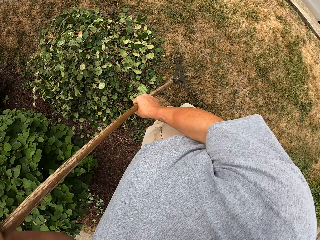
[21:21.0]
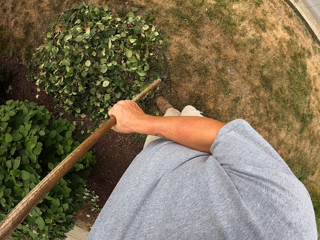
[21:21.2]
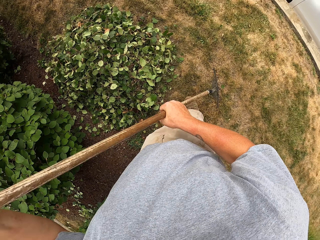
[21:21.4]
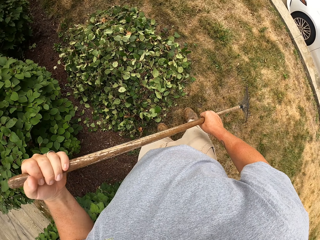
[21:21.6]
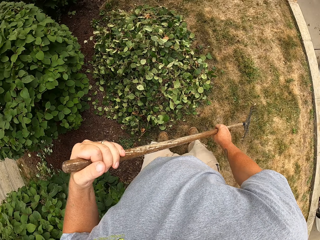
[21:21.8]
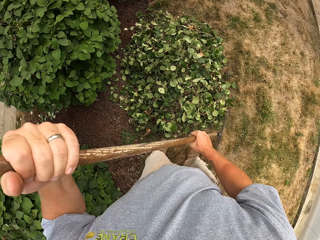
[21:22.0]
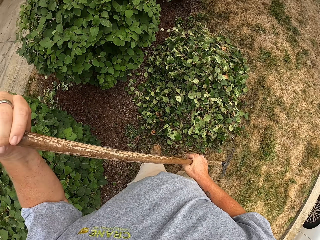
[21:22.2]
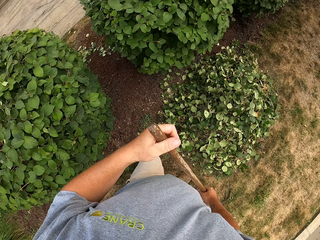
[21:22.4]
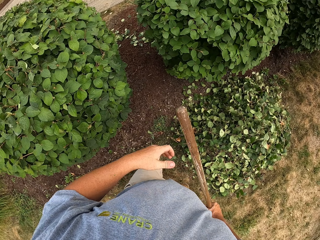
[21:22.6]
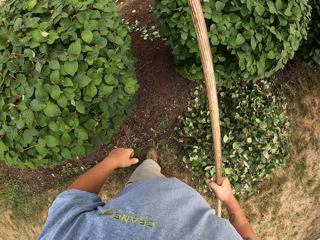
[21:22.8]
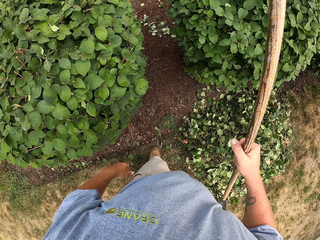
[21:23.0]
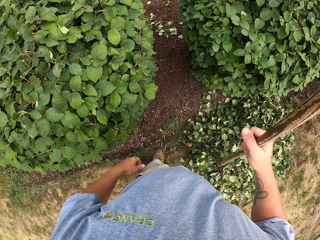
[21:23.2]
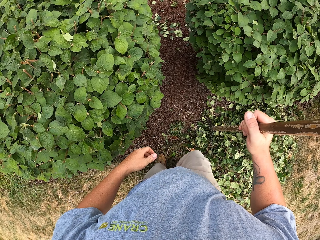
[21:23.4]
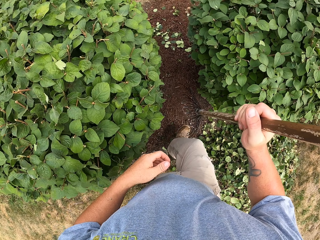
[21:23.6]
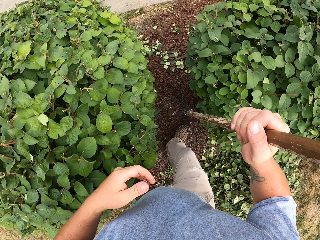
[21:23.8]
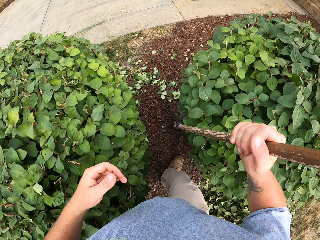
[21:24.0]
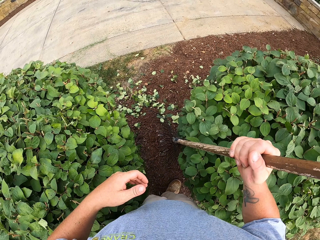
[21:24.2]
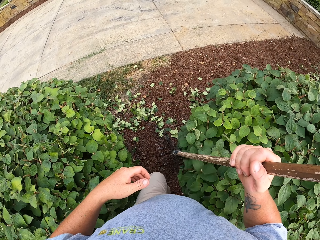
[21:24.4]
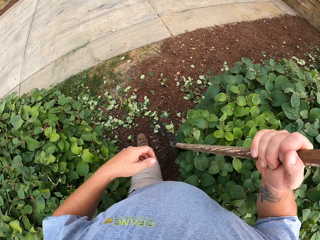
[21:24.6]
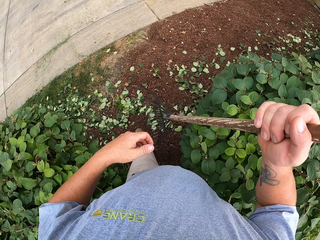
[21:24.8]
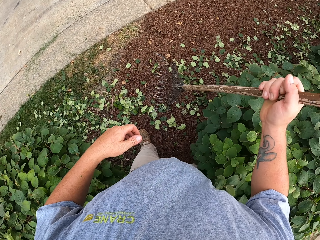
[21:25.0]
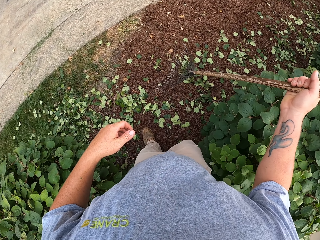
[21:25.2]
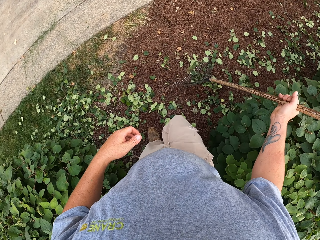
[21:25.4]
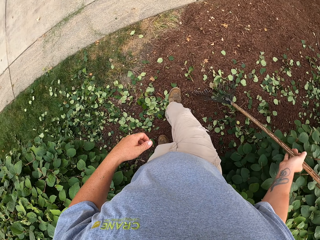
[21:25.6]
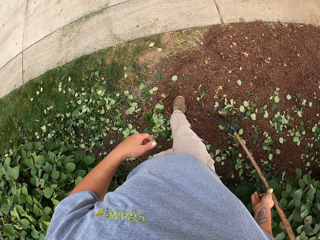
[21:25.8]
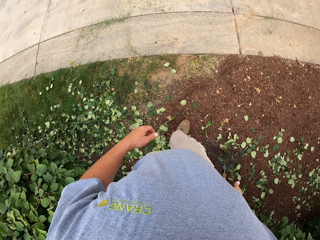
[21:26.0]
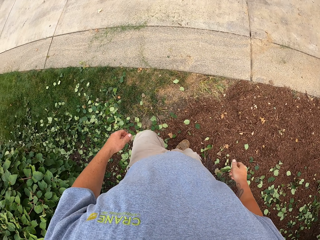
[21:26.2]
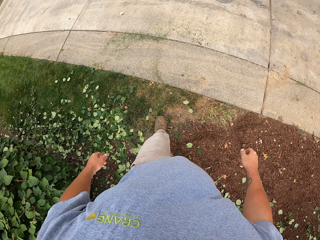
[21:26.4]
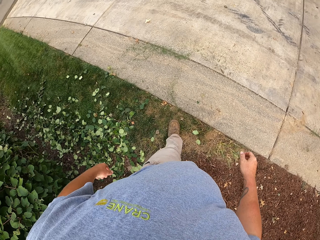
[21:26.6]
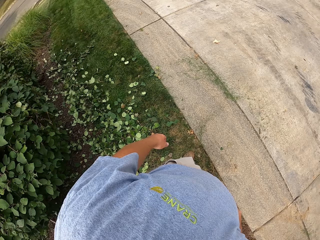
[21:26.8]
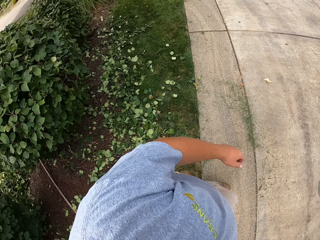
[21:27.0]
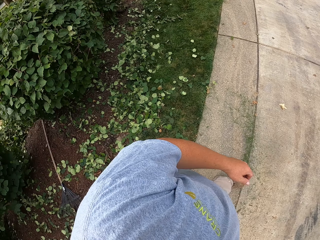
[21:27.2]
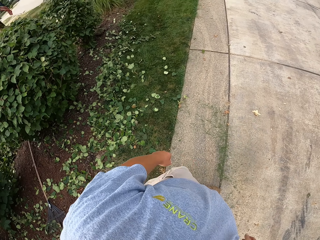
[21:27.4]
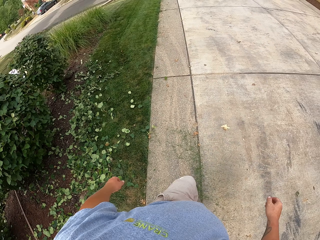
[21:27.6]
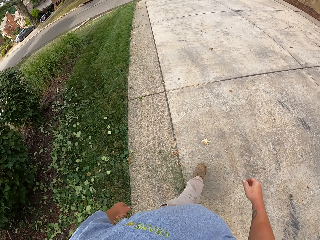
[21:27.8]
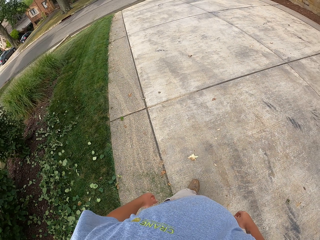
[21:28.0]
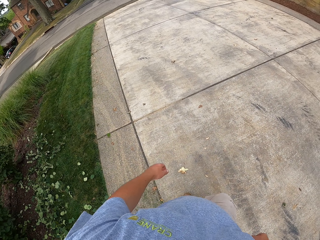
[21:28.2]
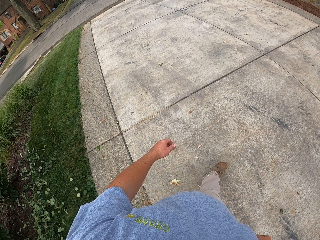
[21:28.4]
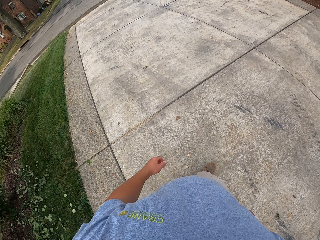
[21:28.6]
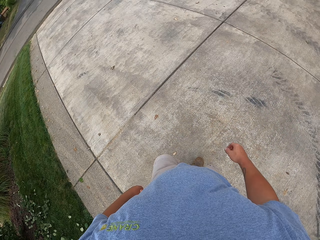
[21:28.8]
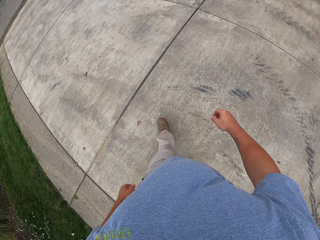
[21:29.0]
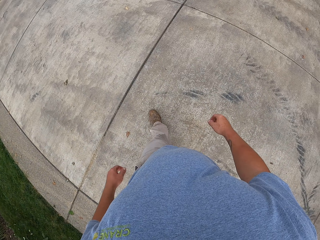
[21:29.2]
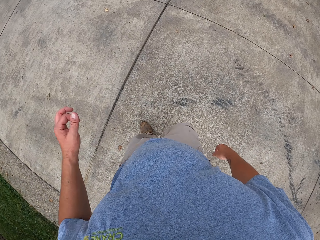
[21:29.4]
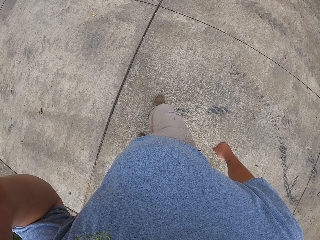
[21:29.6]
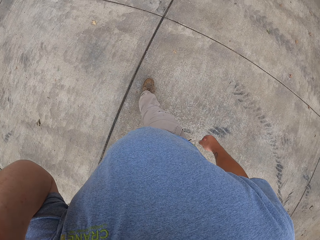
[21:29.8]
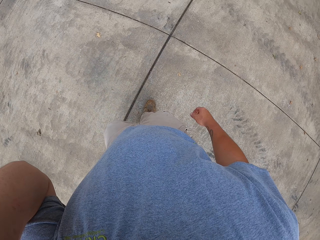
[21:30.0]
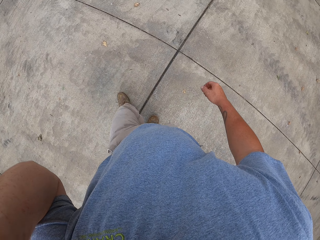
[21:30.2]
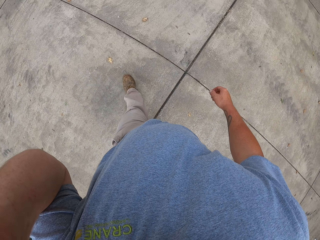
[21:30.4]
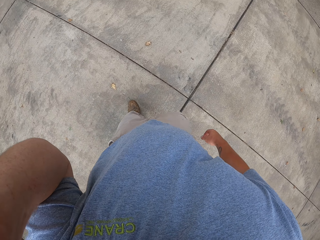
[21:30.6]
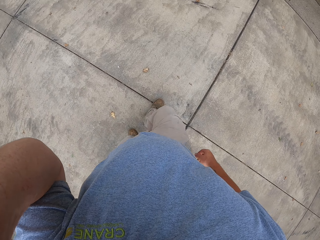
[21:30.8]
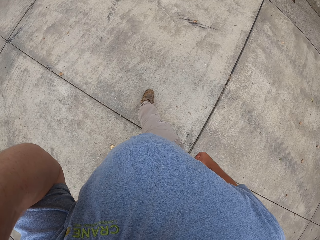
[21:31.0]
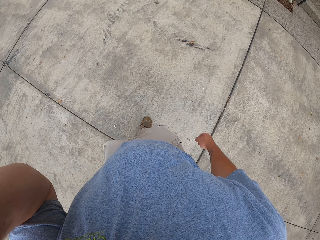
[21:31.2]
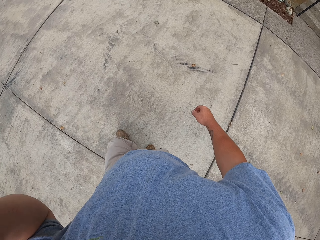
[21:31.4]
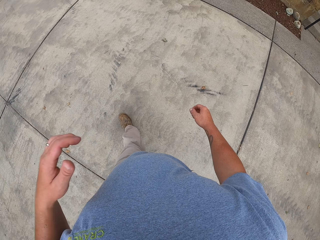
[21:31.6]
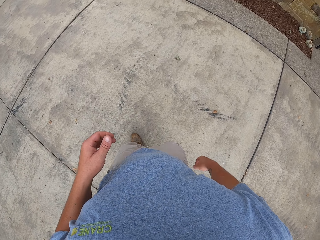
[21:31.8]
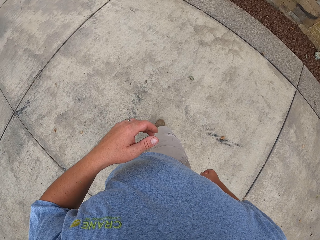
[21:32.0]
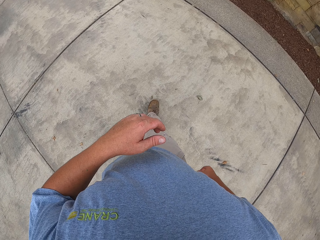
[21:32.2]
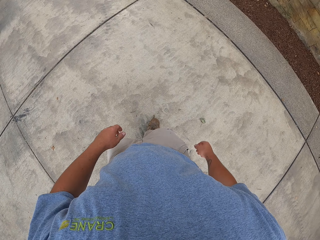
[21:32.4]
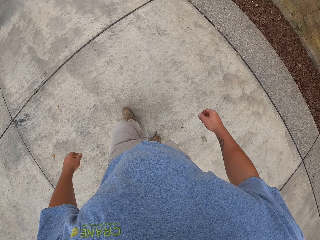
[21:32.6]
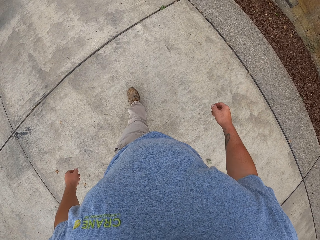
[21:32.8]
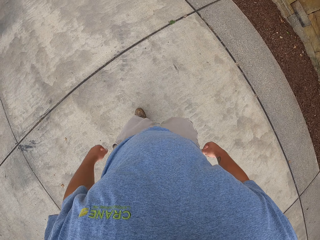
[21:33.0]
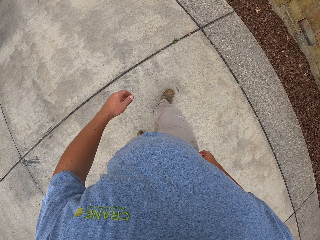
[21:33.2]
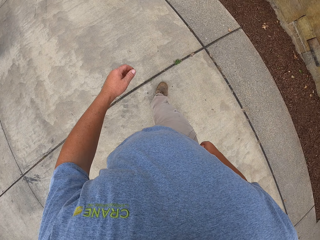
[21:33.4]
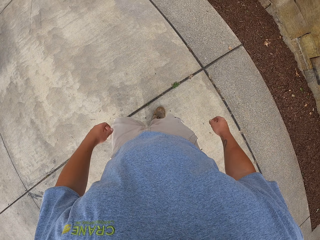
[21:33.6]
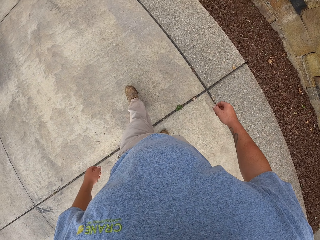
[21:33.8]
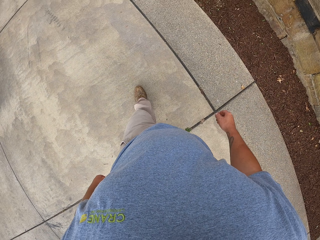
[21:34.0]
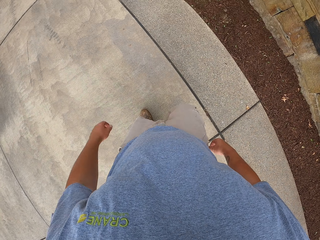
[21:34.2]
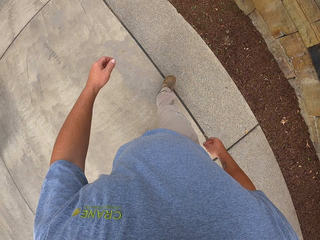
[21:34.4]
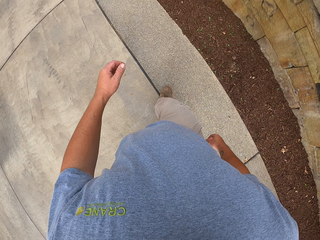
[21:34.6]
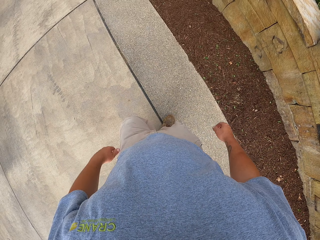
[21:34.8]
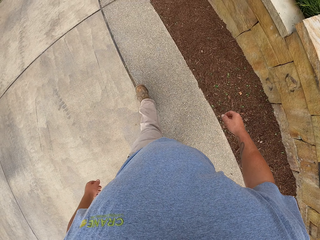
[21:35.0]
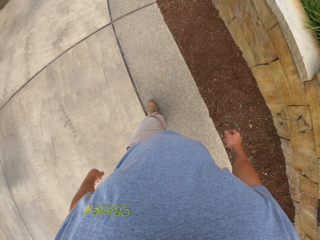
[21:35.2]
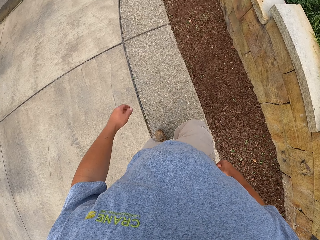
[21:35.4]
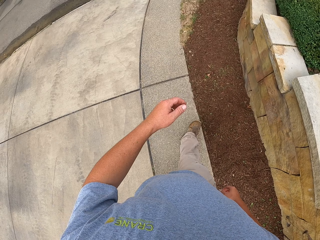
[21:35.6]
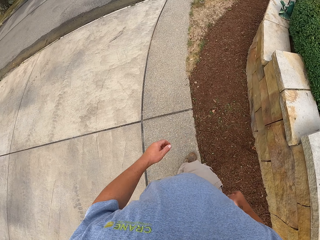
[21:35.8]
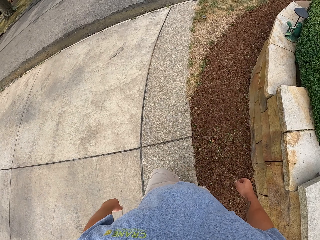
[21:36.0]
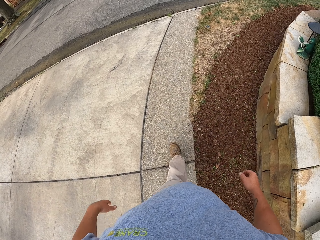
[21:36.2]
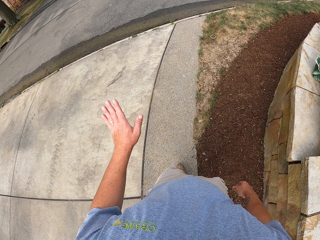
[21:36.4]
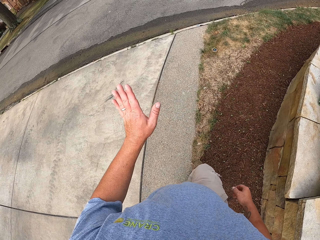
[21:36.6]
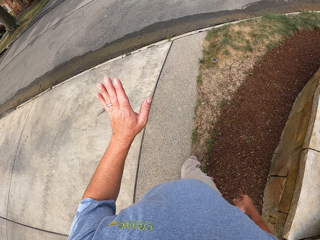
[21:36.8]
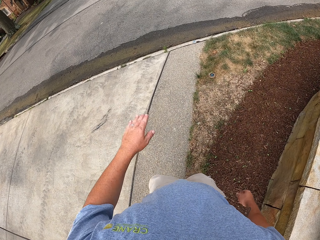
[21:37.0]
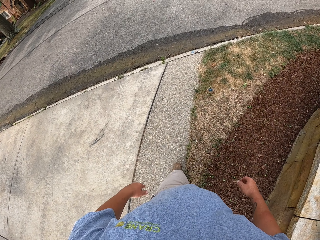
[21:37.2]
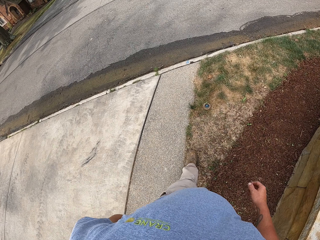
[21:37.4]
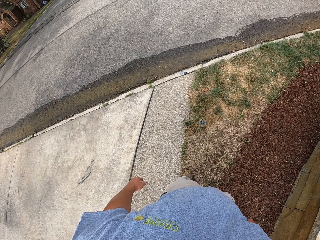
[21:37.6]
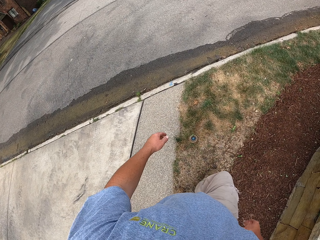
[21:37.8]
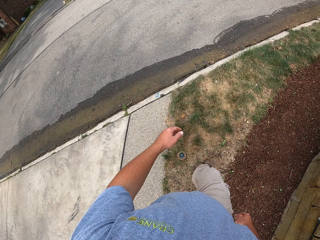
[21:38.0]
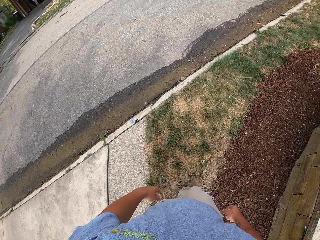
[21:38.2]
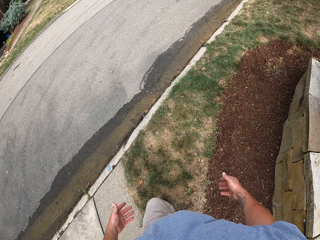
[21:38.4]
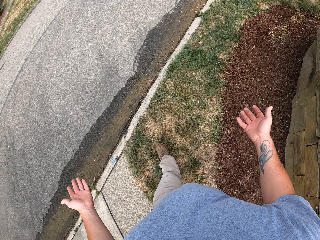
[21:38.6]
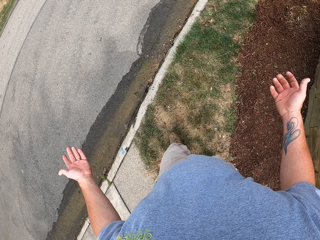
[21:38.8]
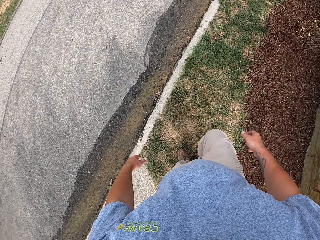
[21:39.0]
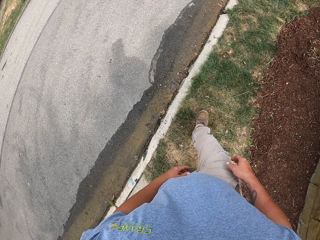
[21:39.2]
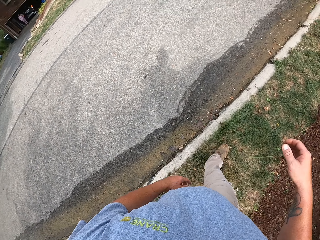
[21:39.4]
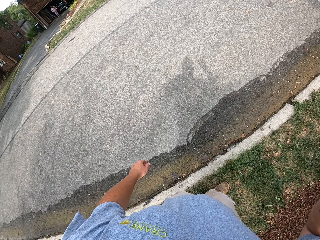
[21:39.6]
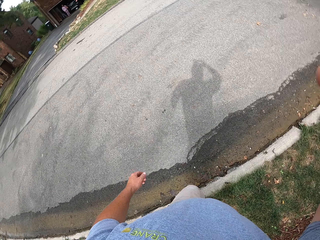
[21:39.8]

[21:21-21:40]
The camera wearer lifts the rake. They stop collecting the rubbish. They walk to the other side of the hedge. They place the rake at the side of the hedge. They walk towards the walkway. They walk on the walkway. They raise the left hand towards something. They withdraw the left hand from something. They walk along the walkway. They wave at a man. They lift hands.
